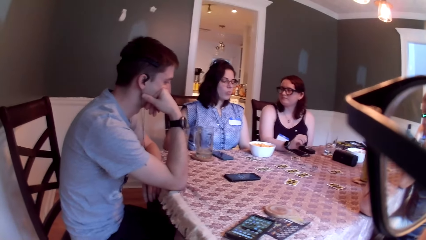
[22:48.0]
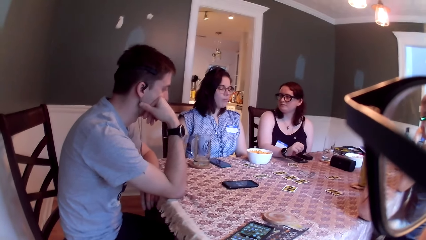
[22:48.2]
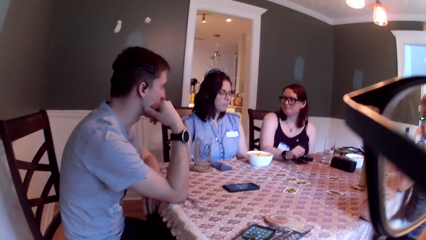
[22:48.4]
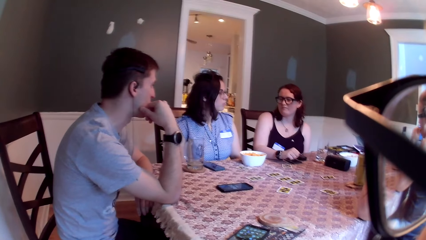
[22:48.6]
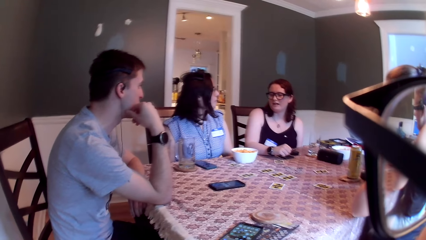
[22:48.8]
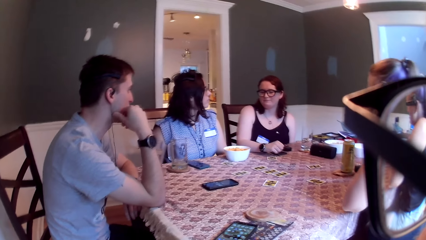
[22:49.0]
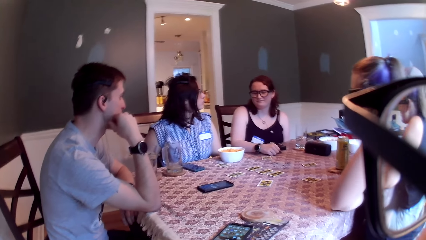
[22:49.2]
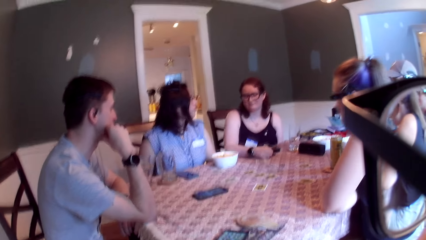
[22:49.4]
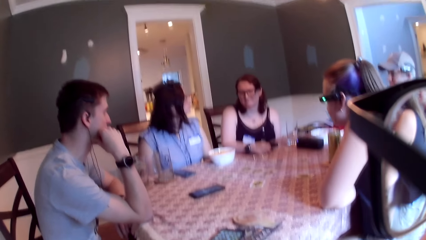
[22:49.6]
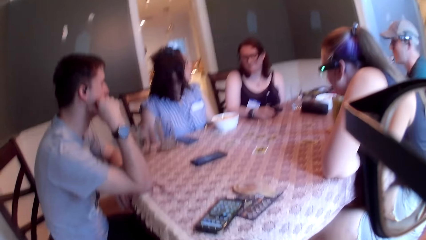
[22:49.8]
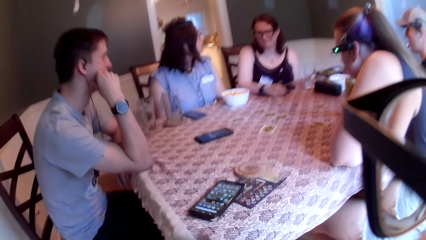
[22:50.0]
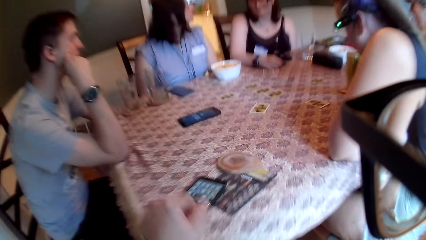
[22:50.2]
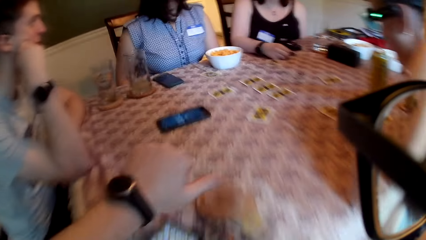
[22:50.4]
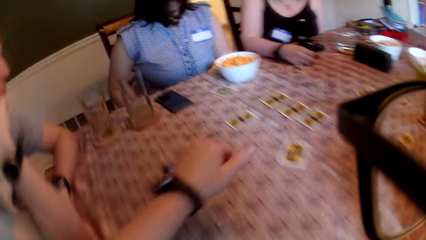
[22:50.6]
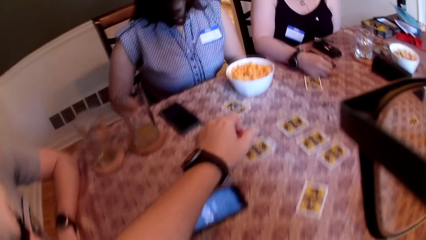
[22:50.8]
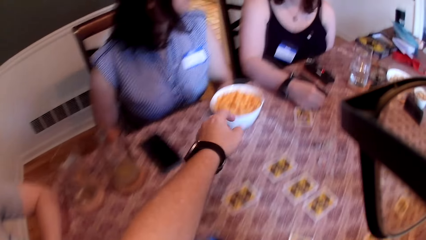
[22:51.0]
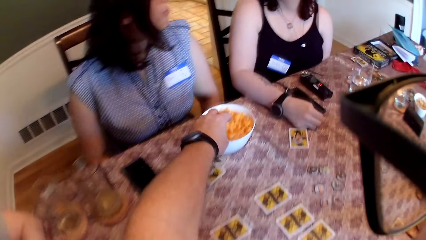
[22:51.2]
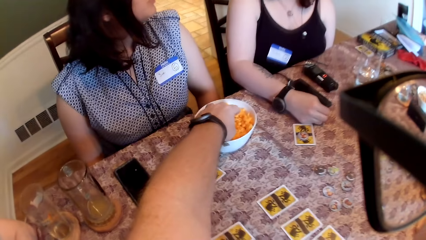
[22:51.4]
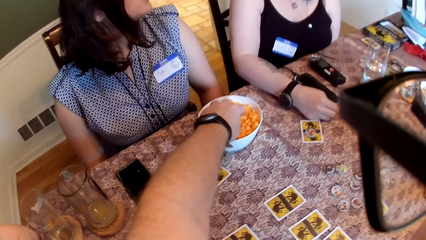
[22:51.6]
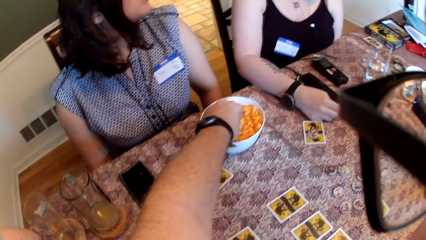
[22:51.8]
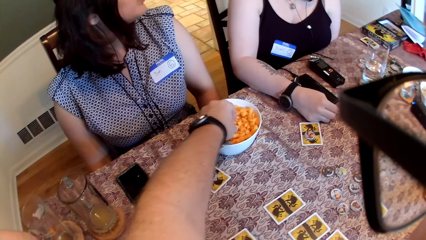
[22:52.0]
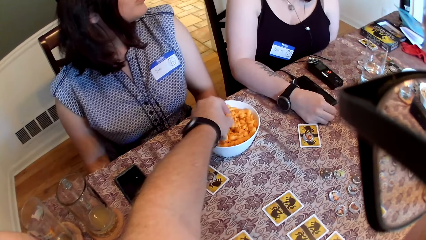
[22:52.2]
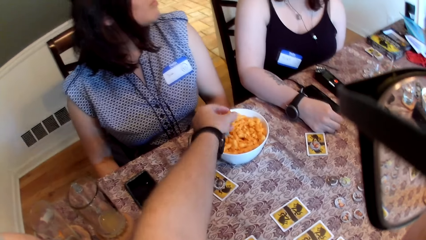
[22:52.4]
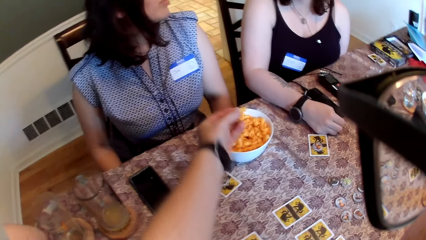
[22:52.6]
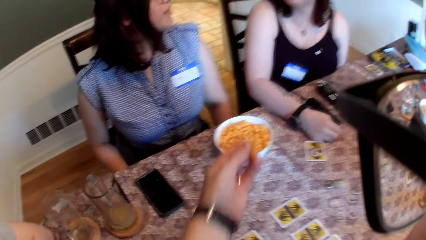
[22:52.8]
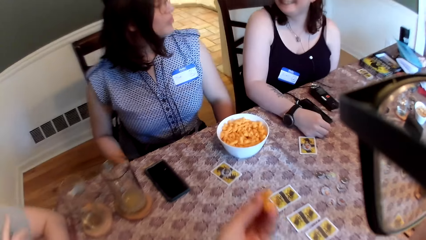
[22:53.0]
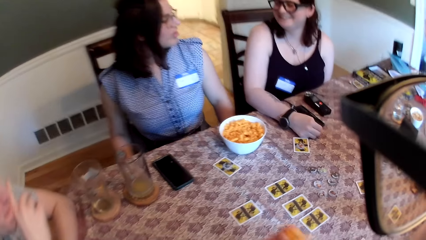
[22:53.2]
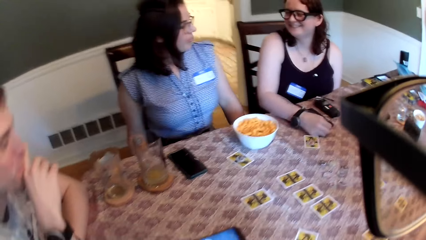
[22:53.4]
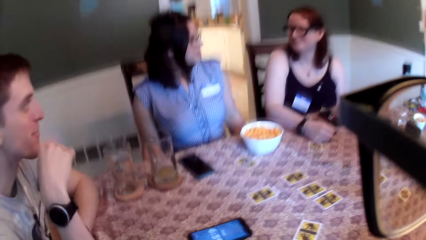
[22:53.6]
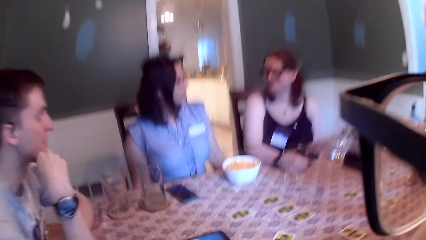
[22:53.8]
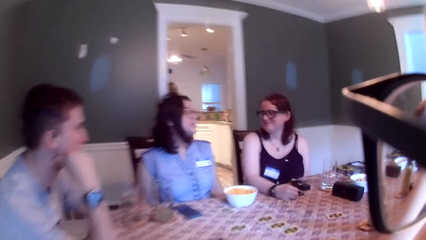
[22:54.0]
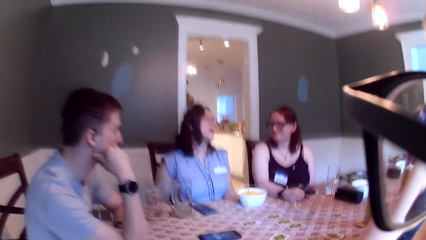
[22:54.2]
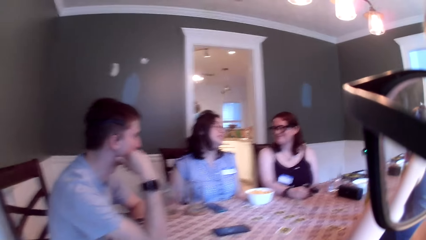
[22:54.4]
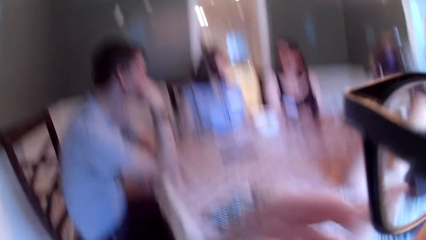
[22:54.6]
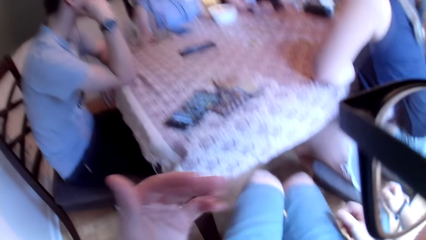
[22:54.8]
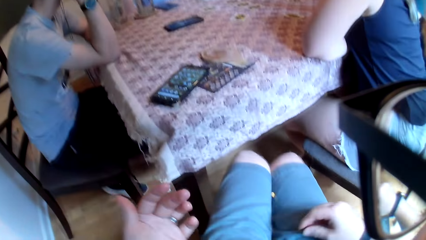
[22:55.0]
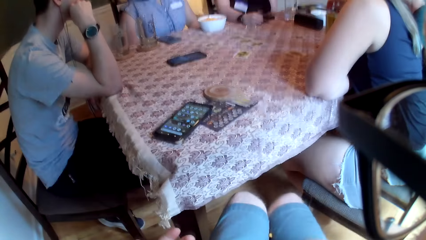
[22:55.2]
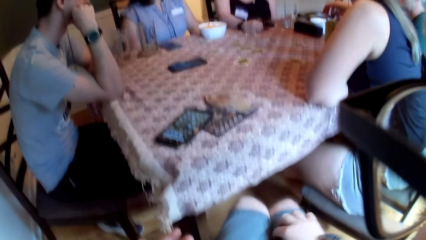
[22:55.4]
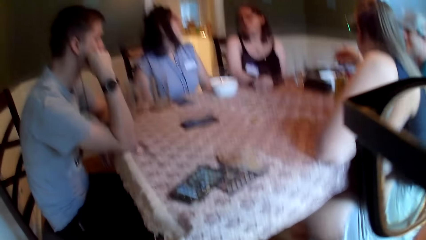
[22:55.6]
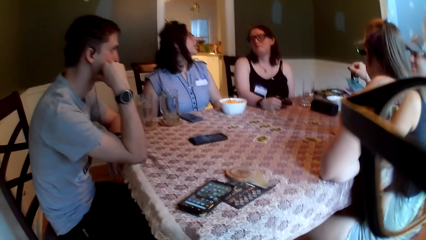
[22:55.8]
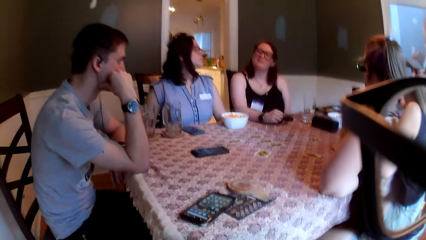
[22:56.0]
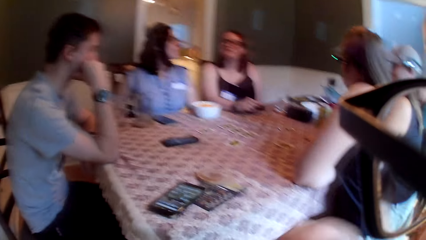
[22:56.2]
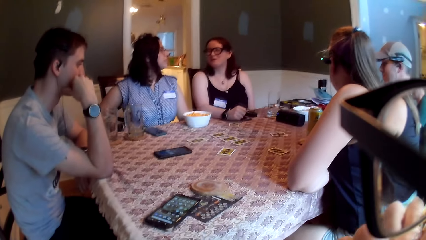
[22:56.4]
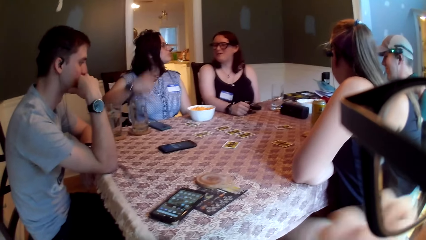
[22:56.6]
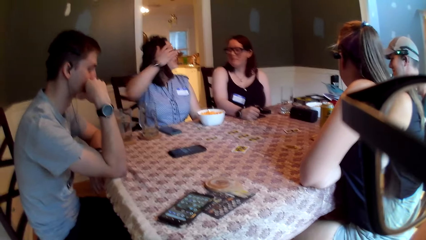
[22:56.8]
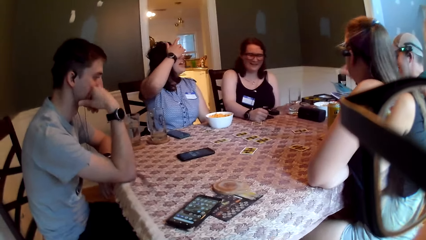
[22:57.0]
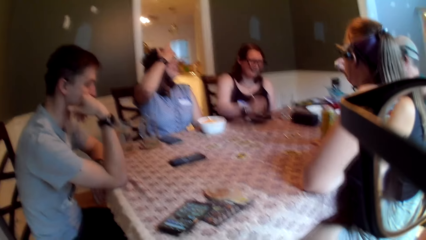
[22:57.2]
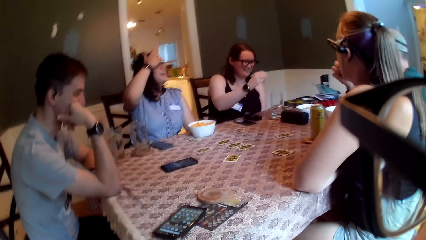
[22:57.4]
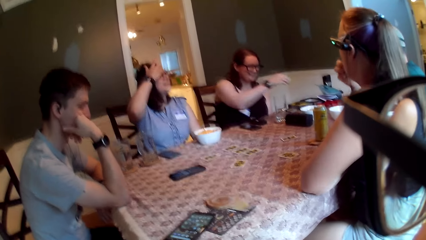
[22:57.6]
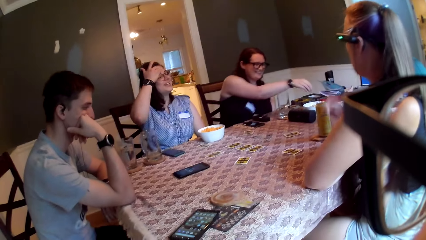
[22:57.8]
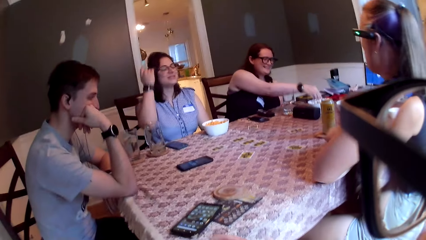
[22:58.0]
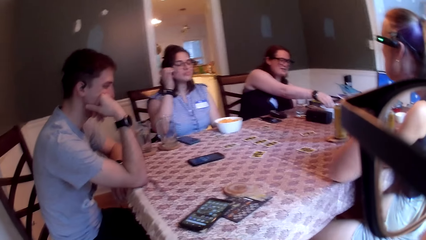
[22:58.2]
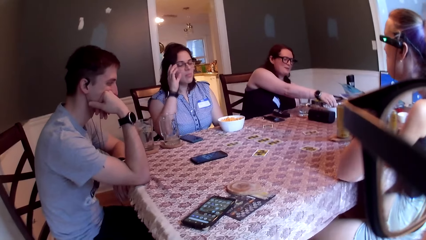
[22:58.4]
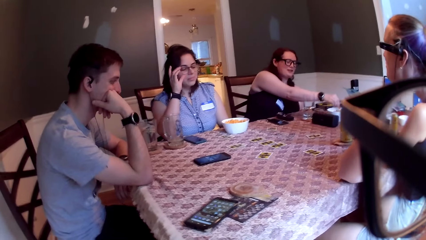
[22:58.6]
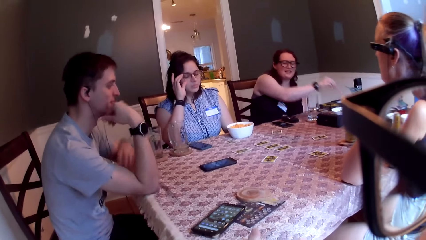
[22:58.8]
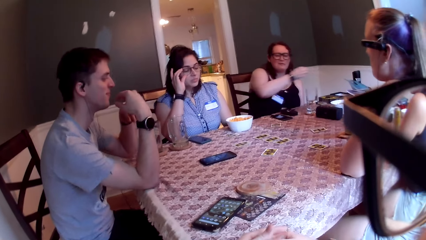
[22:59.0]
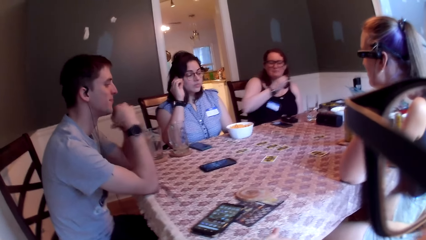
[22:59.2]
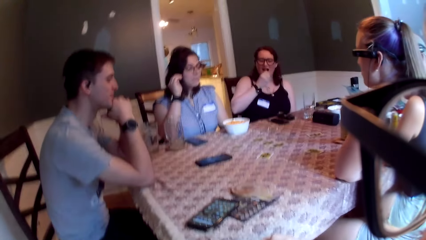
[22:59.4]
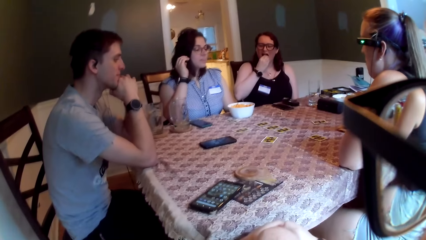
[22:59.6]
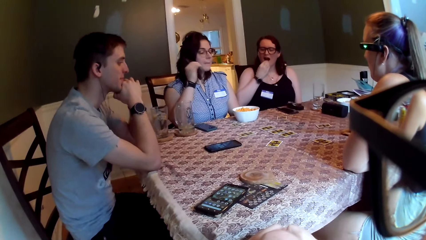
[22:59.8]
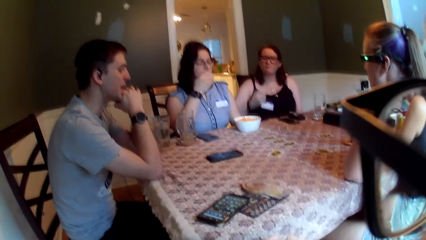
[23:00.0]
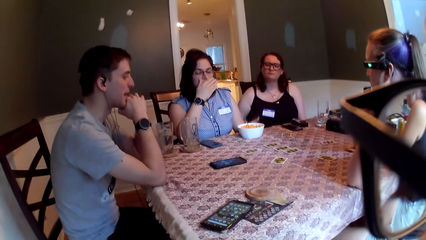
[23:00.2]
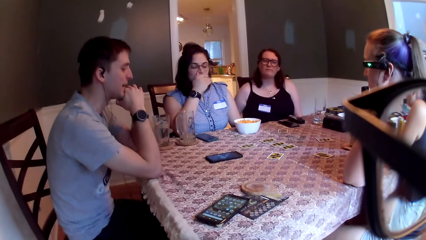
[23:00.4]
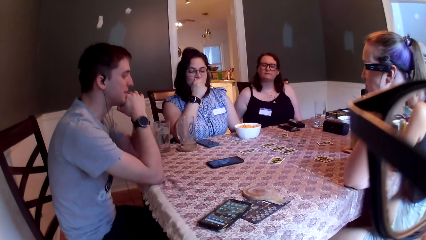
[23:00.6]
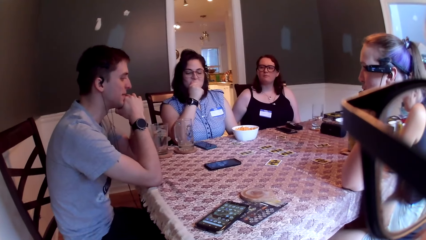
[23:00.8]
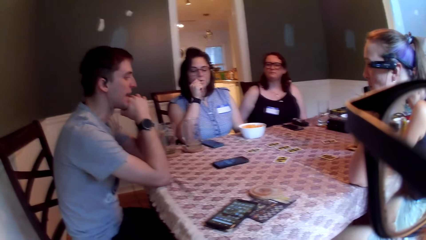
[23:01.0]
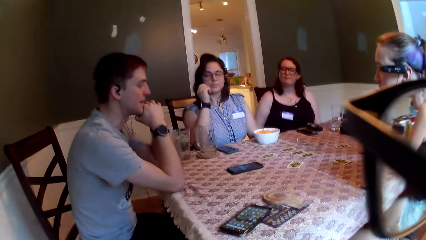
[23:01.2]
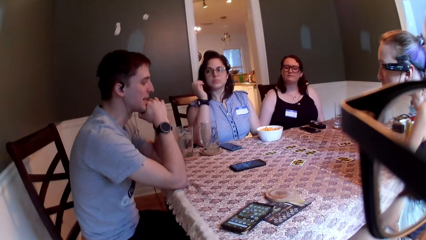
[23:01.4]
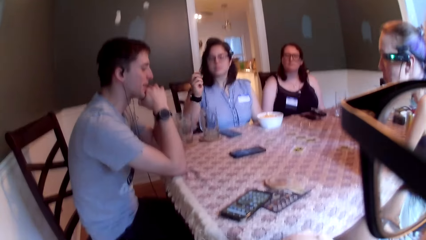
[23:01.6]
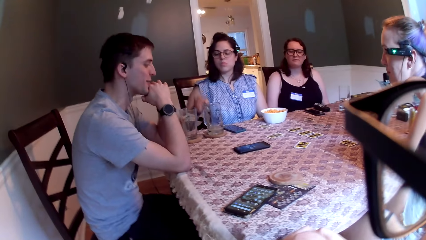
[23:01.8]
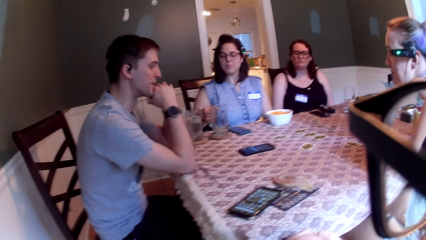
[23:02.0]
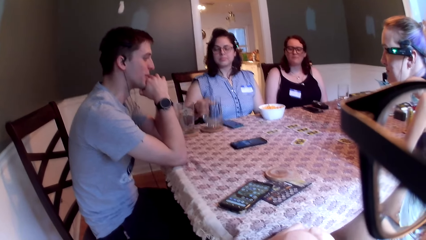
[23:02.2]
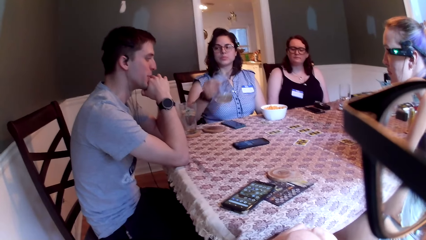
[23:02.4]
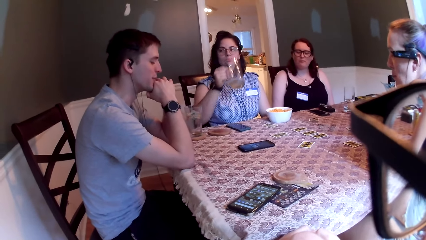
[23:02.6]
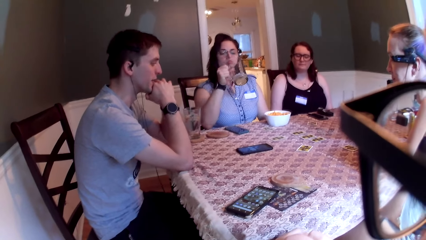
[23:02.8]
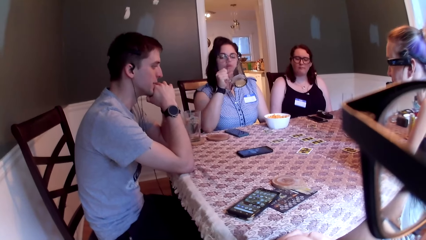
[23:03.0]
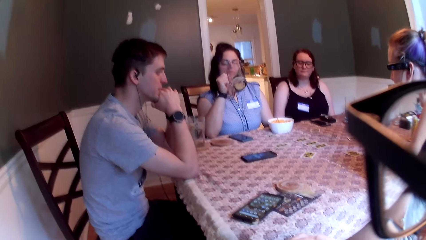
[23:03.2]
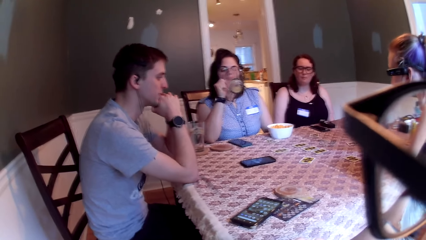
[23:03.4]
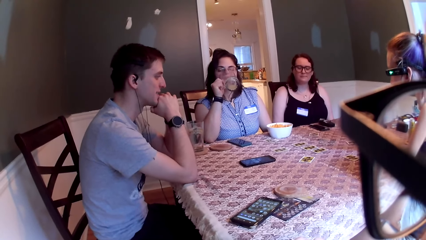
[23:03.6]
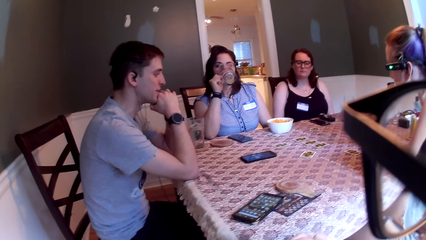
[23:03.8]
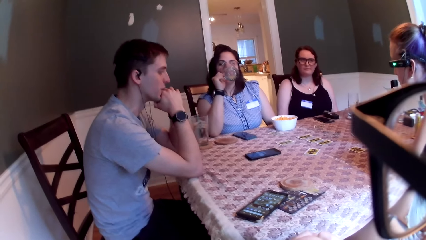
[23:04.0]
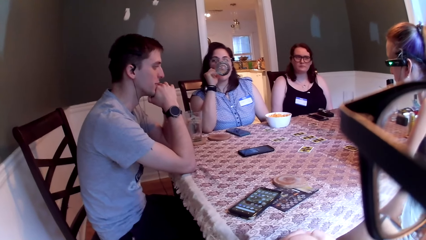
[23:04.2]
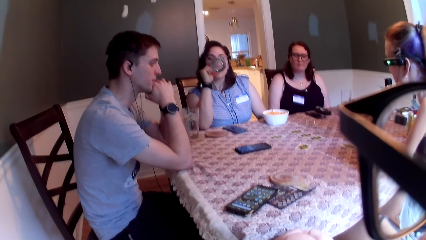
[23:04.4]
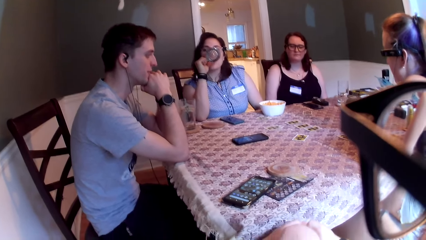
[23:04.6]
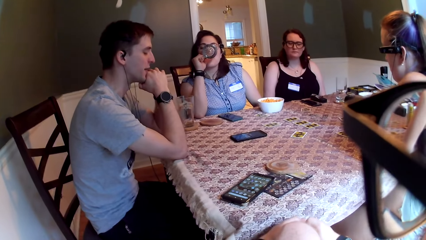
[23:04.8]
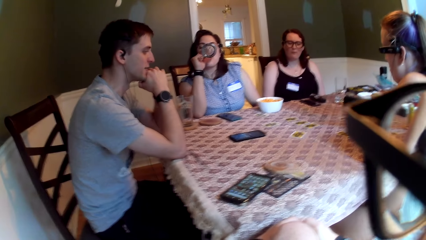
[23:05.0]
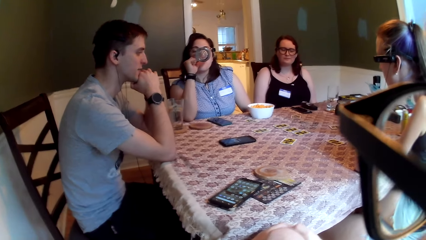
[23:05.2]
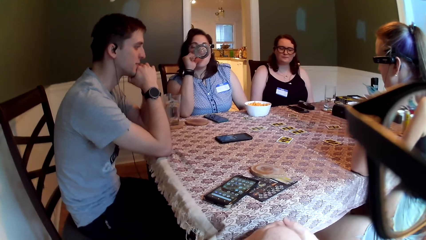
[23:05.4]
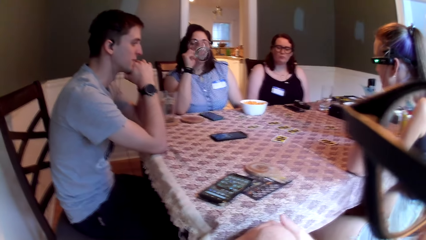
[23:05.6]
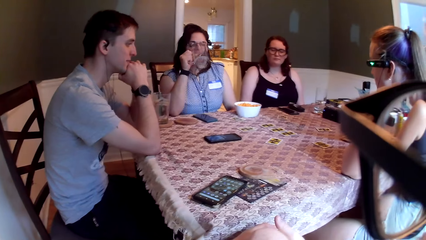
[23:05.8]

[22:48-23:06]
A woman speaks to another woman. A man speaks to the second woman. The second woman speaks to the first woman. The camera wearer picks some cheese from the bowl with his left hand. A third woman speaks to a group of people on the table. The camera wearer talks to people on the table. The second woman picks some cheese from the bowl with her right hand. The man speaks to a group of people on the table. The first woman picks a cup on the table with her right hand and drinks from the cup.
